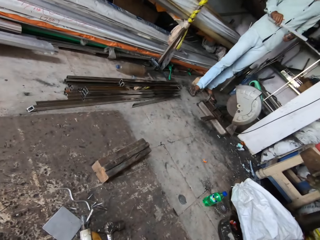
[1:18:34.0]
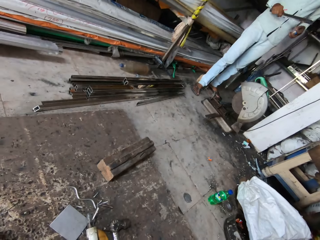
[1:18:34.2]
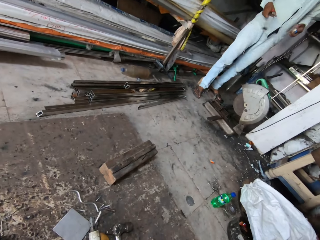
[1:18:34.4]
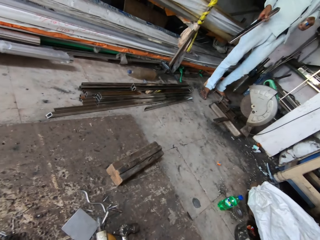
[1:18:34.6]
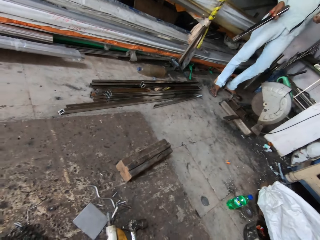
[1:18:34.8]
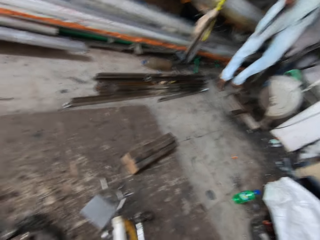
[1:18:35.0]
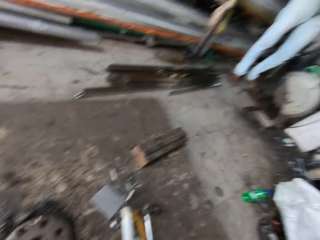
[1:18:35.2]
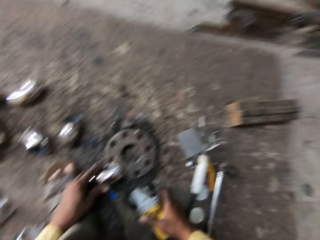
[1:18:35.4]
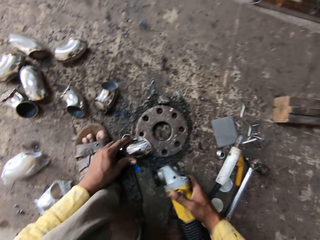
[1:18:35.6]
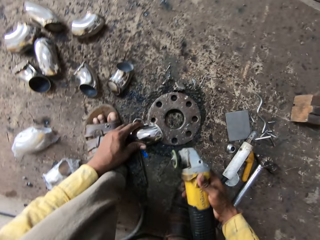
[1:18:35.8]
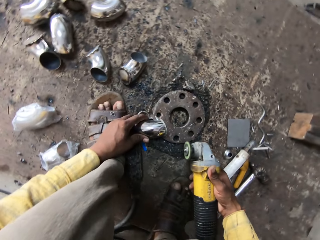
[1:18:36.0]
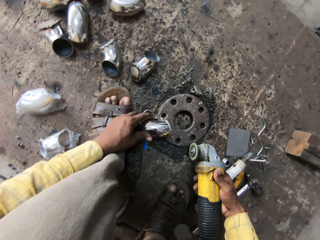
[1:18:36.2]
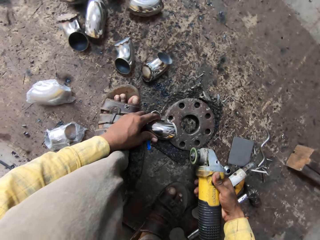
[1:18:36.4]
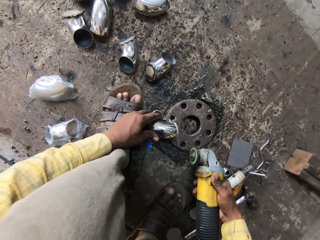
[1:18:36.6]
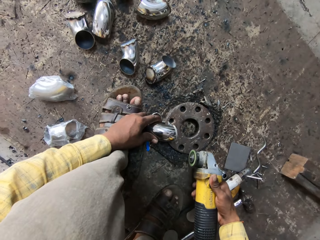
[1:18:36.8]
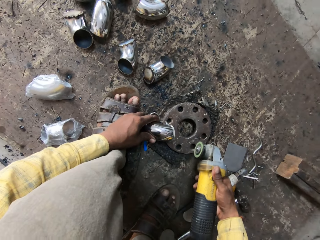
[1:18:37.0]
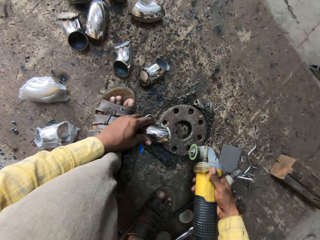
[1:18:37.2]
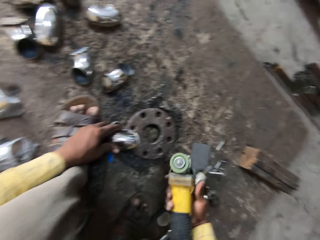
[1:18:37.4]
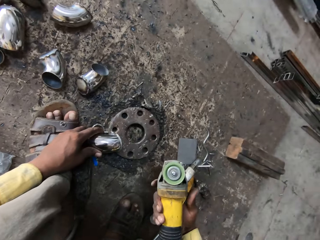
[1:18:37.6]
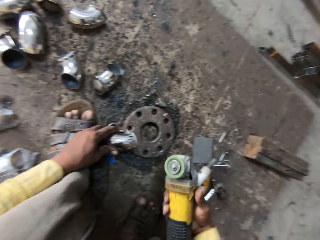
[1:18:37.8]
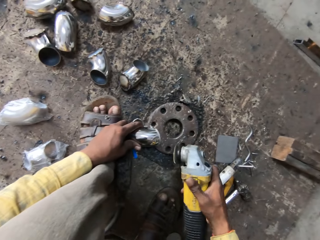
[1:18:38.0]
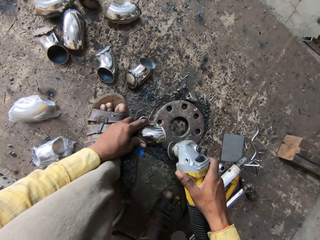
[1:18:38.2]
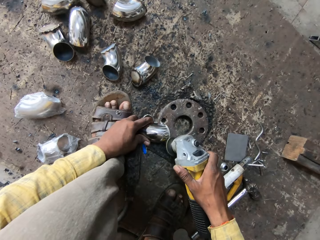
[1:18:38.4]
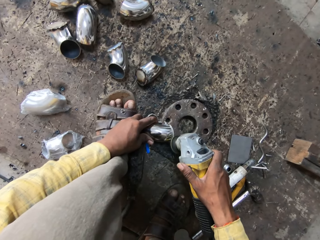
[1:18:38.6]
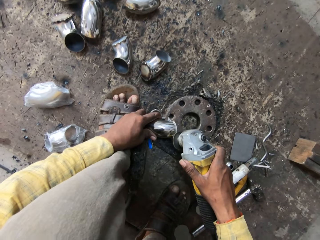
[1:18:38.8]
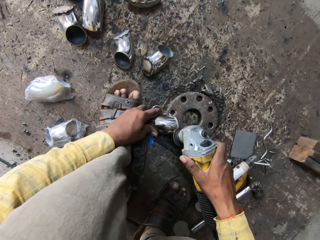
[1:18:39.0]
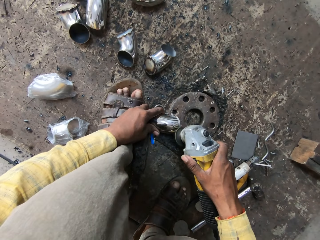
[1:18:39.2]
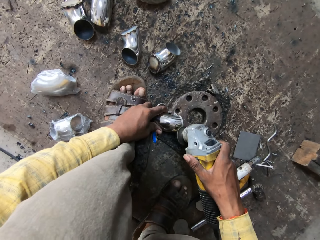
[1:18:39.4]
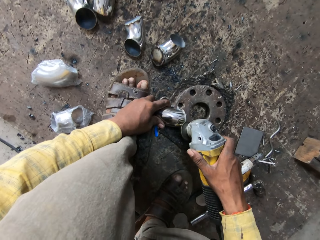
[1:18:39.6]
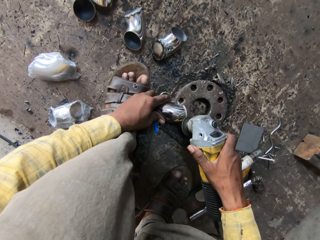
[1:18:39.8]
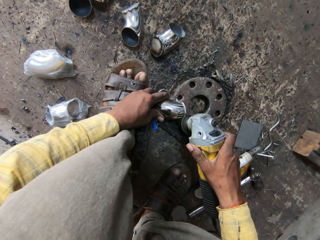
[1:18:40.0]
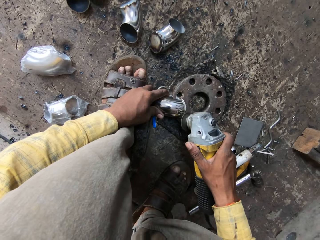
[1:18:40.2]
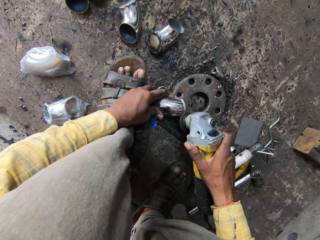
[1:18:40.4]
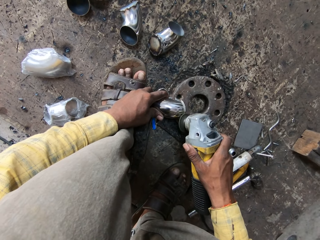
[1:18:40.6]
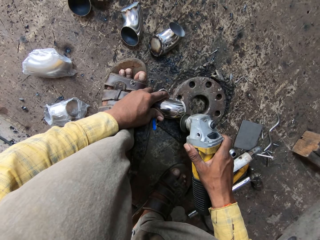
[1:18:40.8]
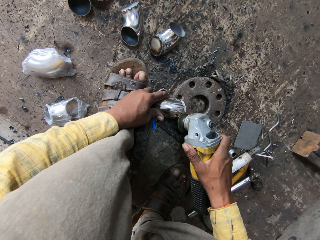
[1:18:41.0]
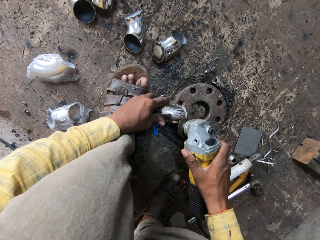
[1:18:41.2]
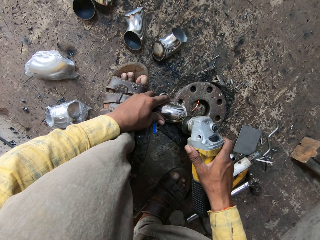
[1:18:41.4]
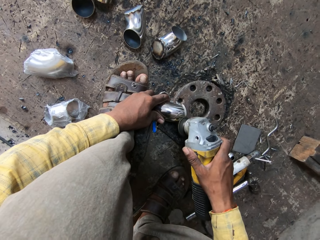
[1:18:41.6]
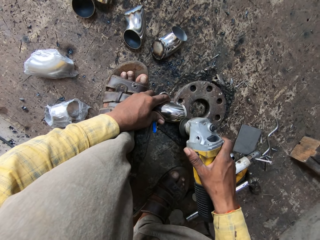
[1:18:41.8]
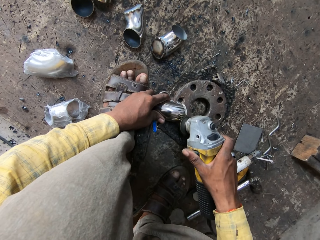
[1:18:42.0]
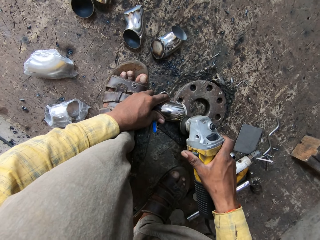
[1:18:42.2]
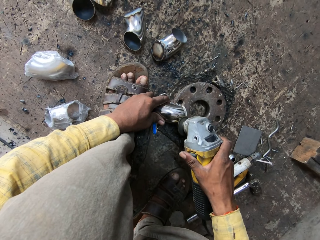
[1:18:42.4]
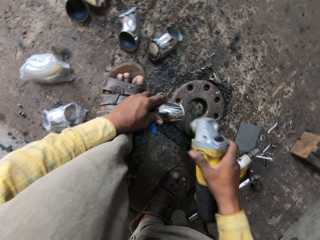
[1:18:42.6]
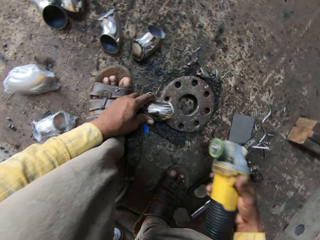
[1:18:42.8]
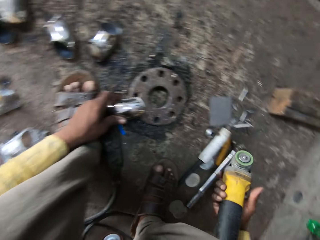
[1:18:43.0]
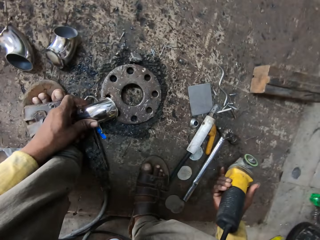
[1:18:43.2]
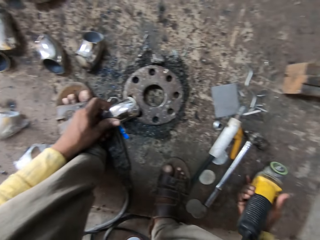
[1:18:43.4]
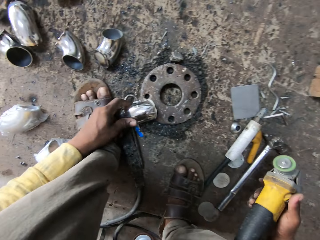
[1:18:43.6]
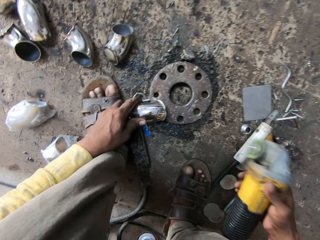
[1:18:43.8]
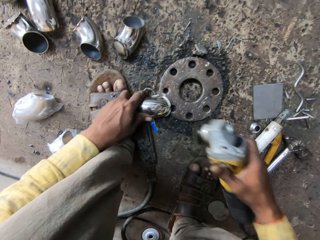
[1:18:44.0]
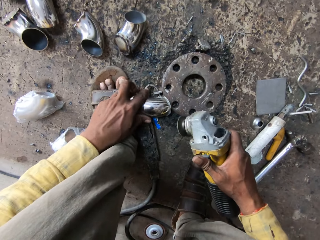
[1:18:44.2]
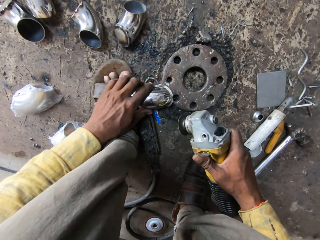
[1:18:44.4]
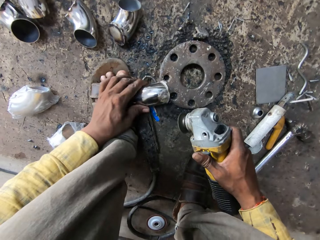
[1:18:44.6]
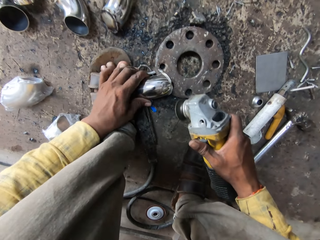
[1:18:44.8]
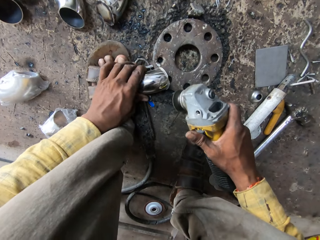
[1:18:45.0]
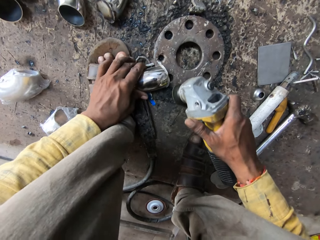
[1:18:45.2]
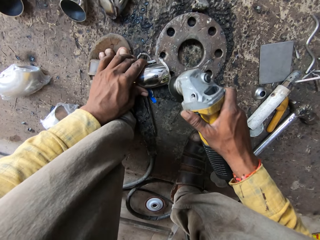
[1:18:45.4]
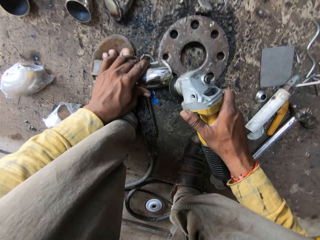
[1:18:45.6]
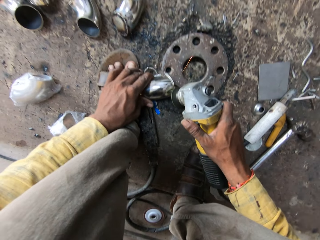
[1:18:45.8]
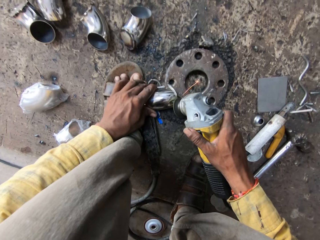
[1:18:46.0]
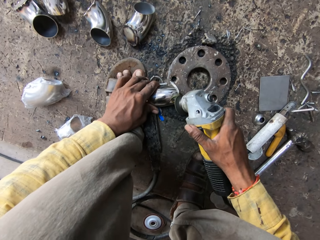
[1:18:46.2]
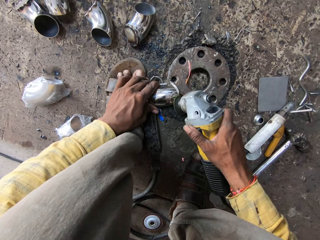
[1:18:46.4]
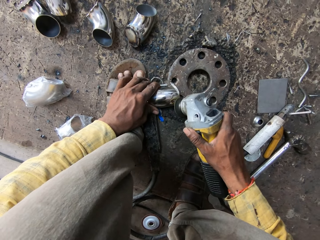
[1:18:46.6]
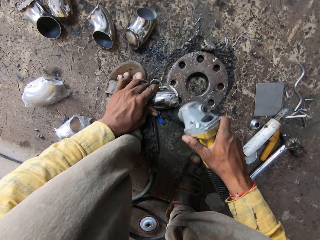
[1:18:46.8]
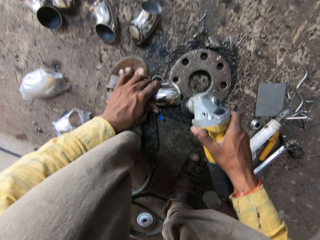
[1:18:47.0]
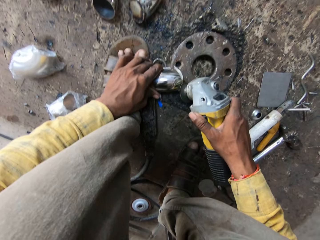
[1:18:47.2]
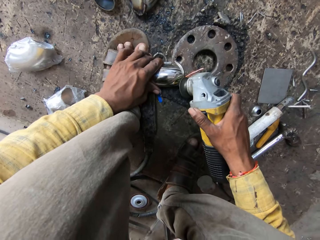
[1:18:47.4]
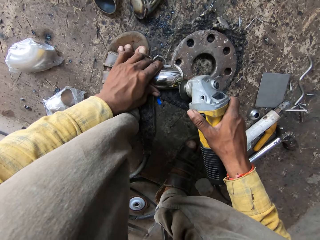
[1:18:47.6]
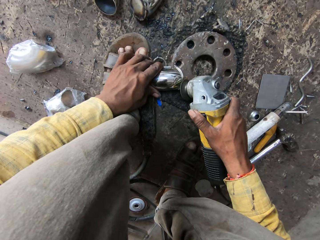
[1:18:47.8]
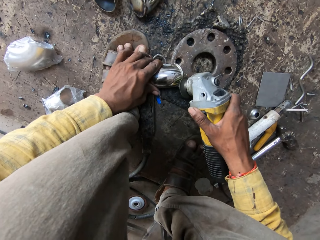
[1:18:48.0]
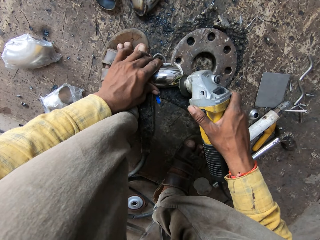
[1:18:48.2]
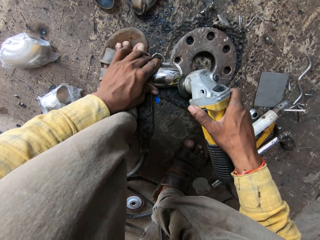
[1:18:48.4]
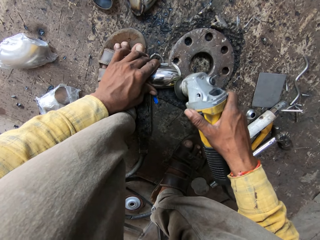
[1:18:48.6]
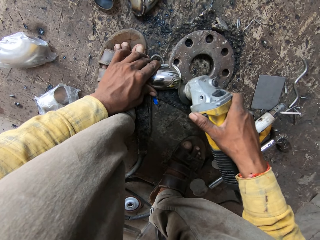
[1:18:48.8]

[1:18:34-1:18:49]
The camera wearer looks around. He grinds the aluminum with the grinder. He moves the grinder with his right hand. He grinds the aluminum with the grinder.

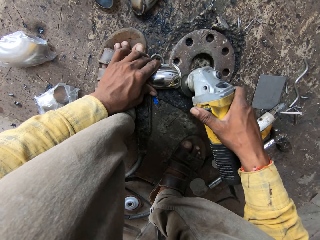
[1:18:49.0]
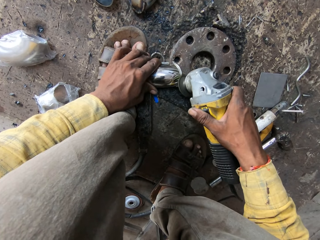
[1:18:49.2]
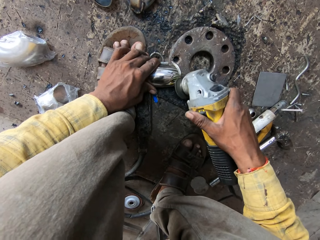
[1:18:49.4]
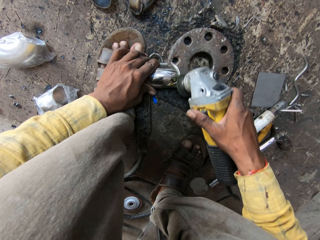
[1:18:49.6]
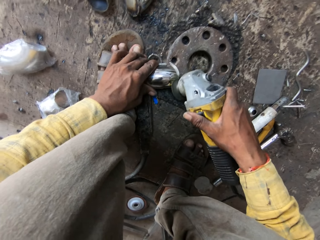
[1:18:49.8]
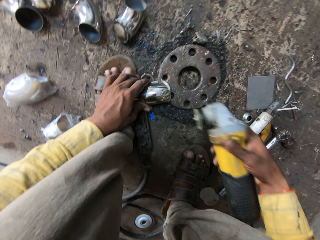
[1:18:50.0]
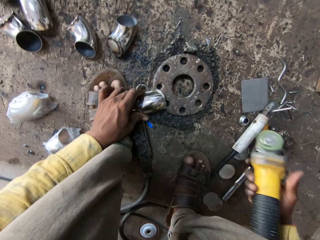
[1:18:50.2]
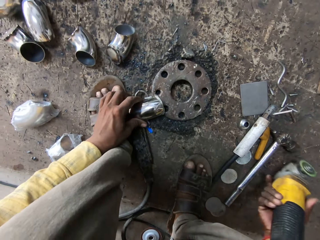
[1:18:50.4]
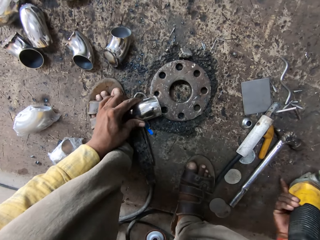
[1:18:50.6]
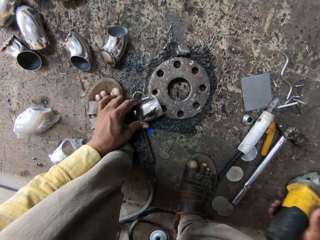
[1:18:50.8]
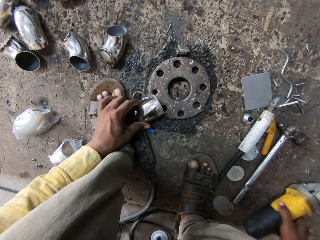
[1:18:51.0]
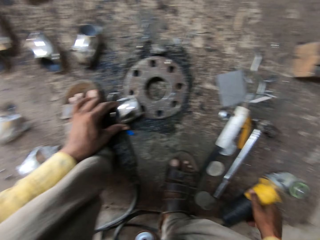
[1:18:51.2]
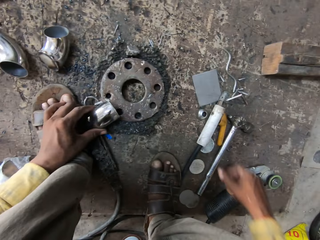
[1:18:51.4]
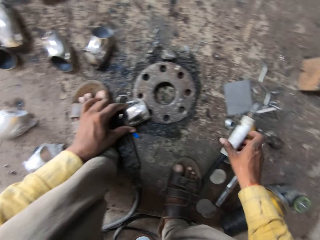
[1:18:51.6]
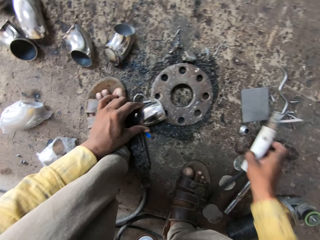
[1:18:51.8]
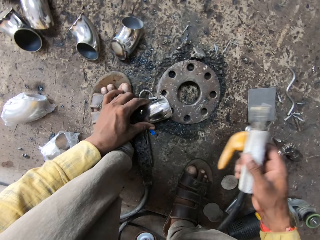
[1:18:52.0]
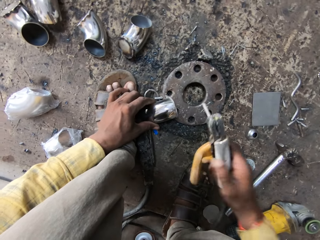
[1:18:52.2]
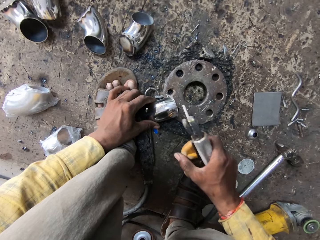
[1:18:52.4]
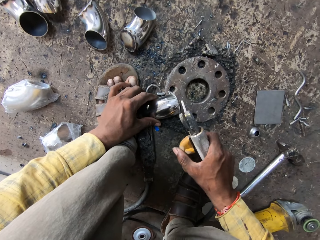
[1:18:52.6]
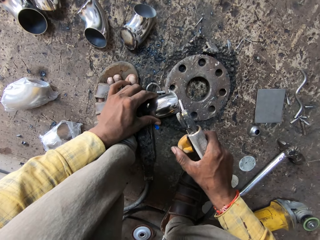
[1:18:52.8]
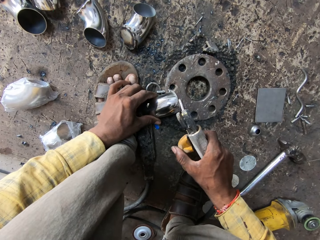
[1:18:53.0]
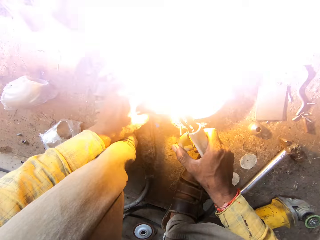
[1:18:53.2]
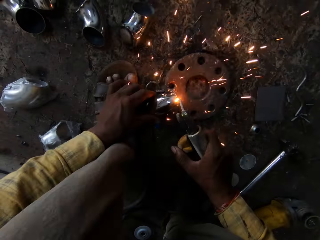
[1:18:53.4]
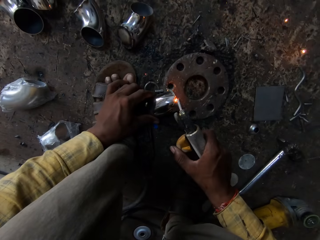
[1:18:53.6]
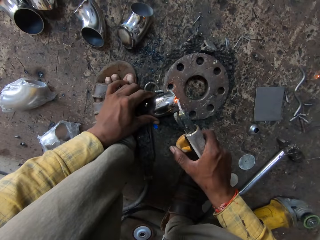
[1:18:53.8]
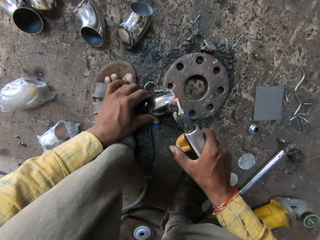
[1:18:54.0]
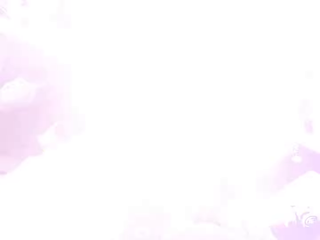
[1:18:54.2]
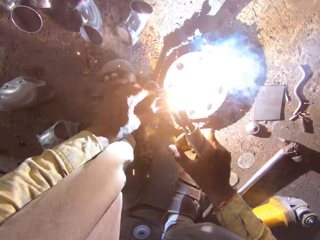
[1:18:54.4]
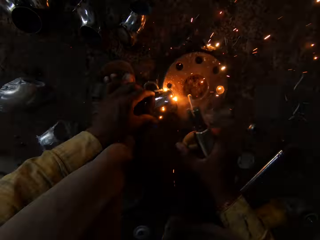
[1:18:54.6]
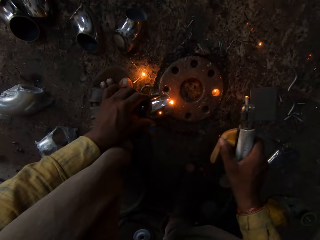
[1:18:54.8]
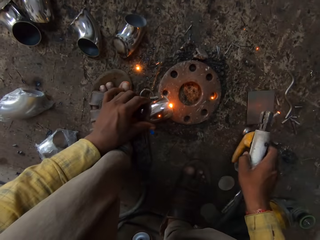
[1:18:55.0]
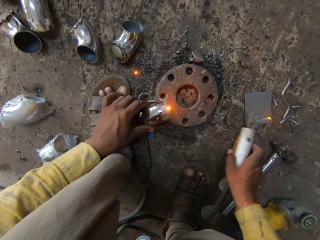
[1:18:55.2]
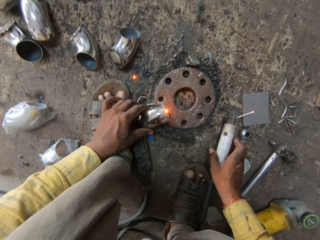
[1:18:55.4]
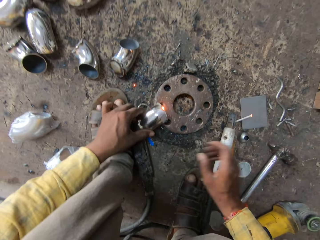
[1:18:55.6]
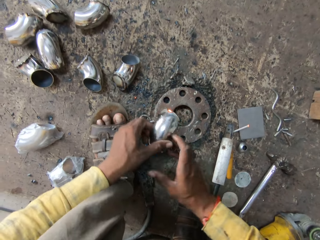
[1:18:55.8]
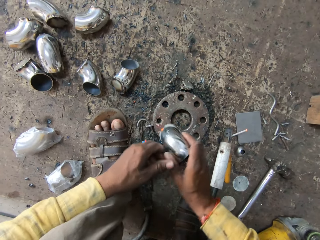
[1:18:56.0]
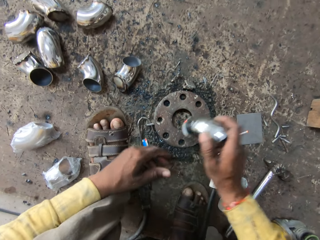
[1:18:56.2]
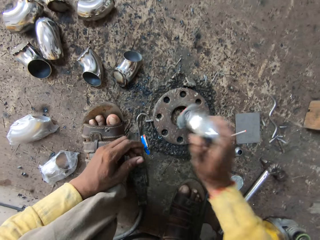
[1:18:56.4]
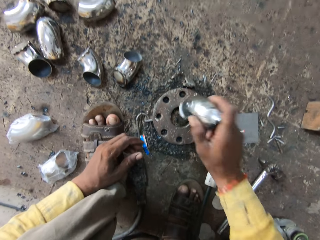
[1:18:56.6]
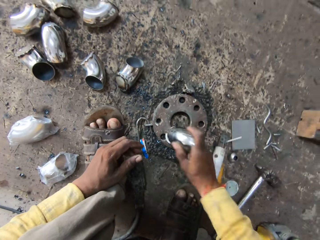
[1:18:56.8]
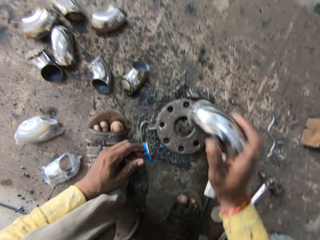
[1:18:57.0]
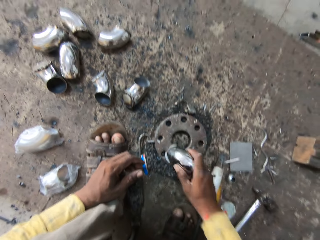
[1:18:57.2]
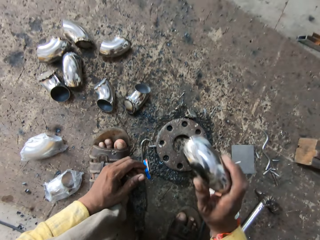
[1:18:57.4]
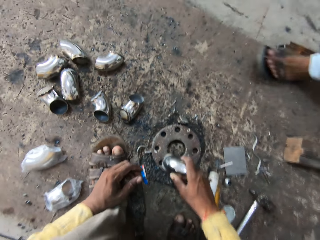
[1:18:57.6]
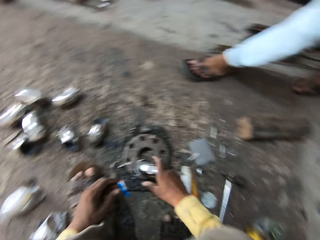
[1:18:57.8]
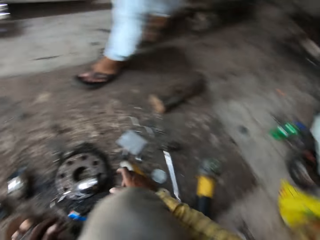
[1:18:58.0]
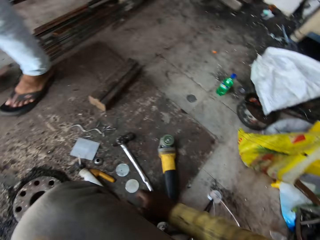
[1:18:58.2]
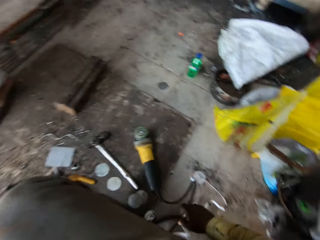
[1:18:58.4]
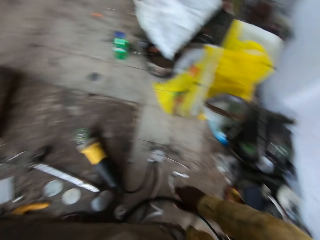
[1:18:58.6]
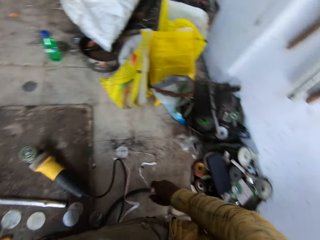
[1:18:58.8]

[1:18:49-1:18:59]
The camera wearer puts the grinder on the floor. They pick up the welding machine gun on the floor. They weld the aluminum with the welding machine gun. They put the welding machine gun on the floor. They hit the aluminum on the iron metal.
